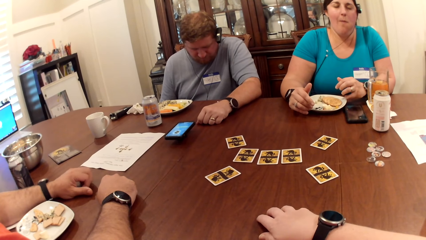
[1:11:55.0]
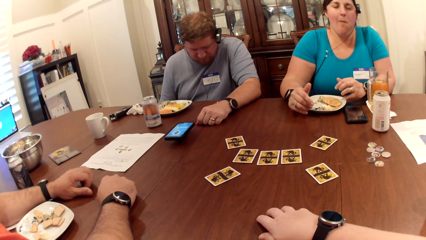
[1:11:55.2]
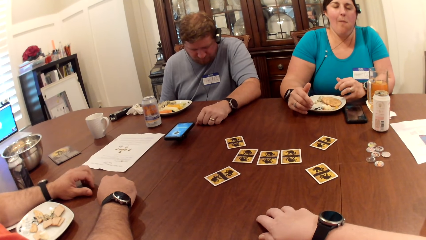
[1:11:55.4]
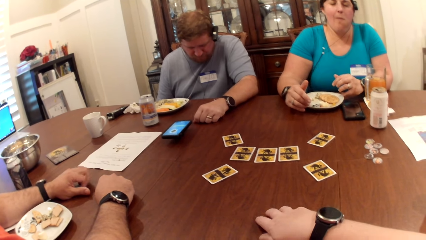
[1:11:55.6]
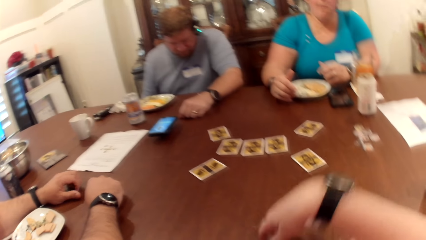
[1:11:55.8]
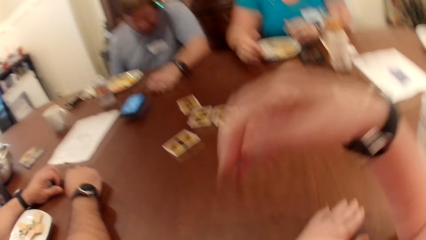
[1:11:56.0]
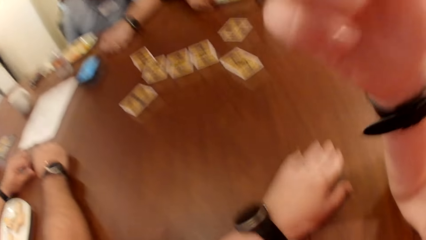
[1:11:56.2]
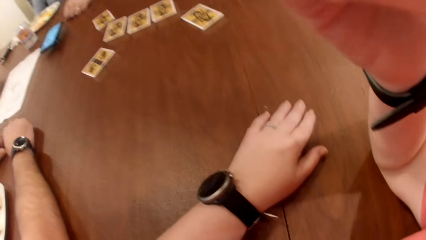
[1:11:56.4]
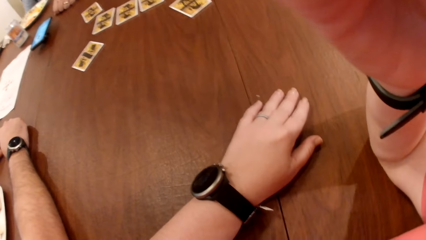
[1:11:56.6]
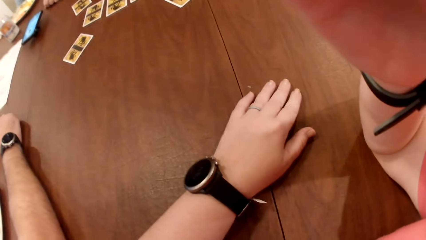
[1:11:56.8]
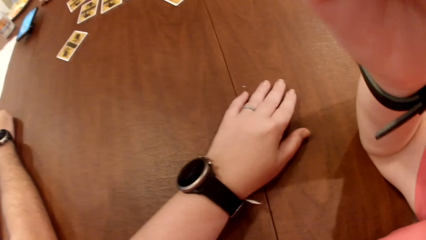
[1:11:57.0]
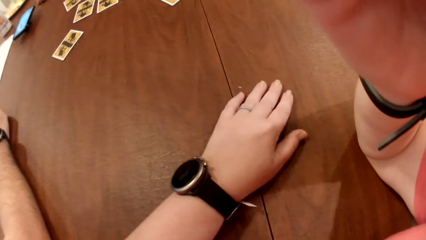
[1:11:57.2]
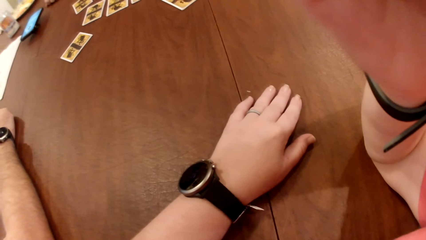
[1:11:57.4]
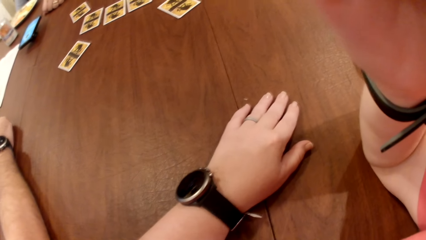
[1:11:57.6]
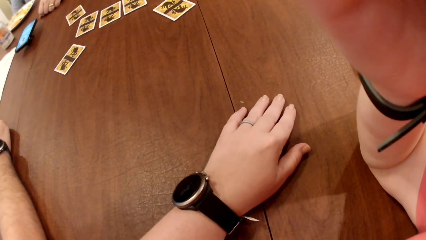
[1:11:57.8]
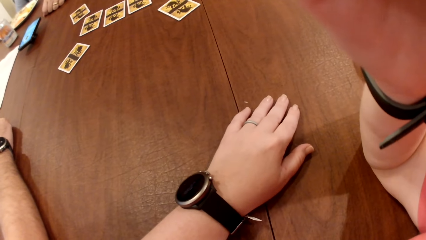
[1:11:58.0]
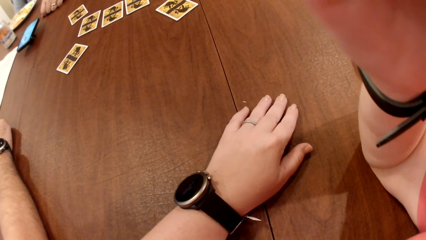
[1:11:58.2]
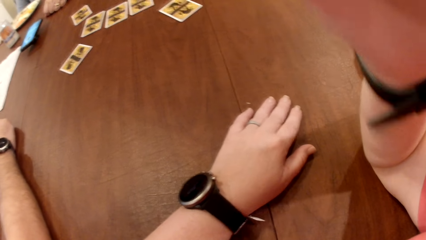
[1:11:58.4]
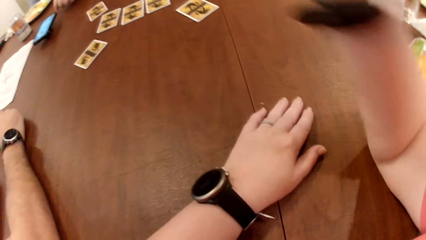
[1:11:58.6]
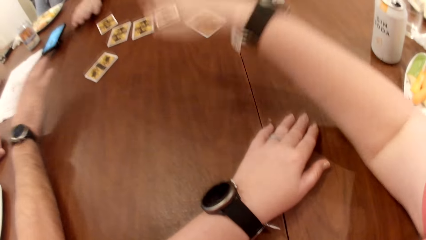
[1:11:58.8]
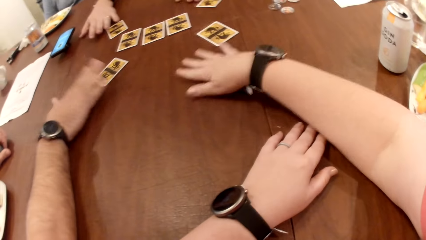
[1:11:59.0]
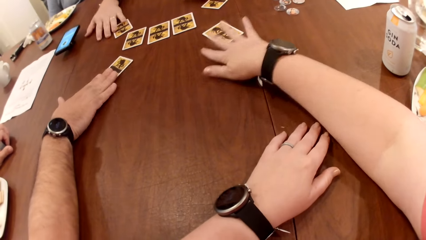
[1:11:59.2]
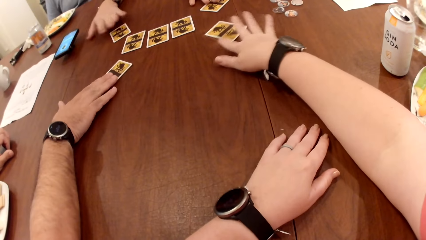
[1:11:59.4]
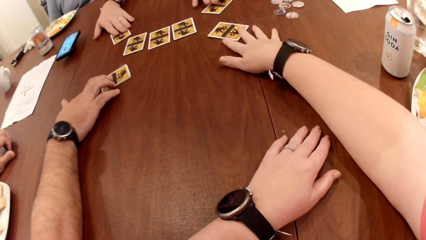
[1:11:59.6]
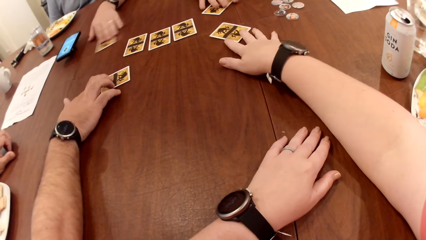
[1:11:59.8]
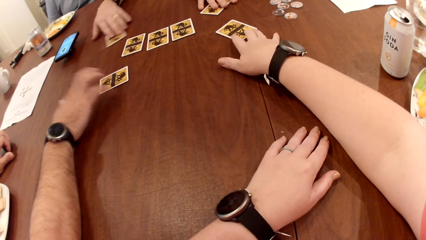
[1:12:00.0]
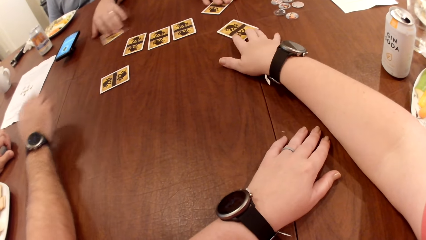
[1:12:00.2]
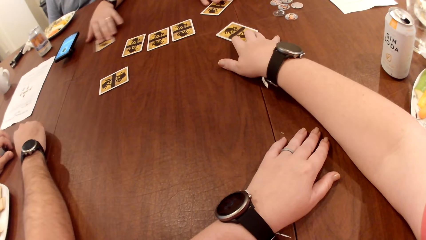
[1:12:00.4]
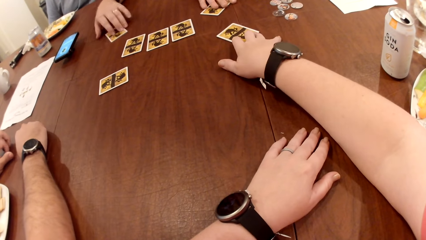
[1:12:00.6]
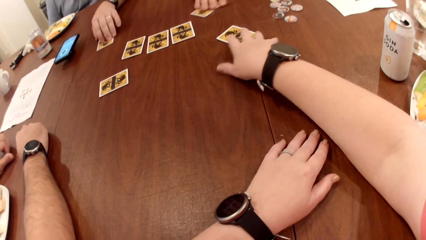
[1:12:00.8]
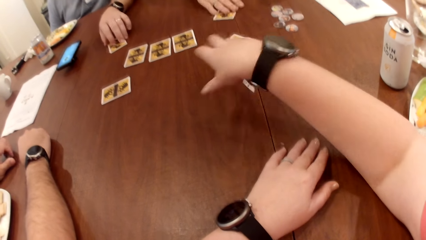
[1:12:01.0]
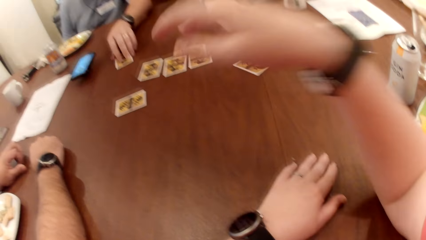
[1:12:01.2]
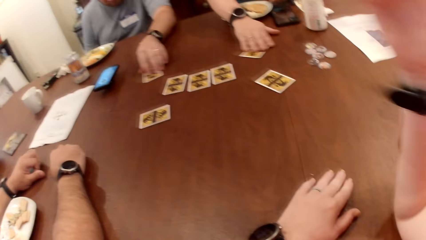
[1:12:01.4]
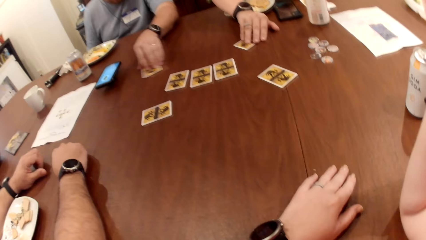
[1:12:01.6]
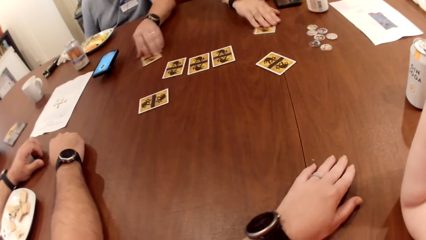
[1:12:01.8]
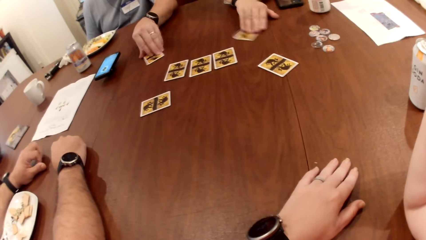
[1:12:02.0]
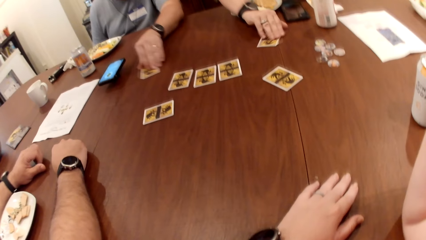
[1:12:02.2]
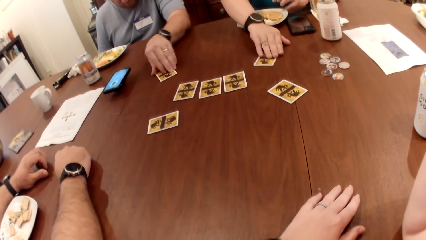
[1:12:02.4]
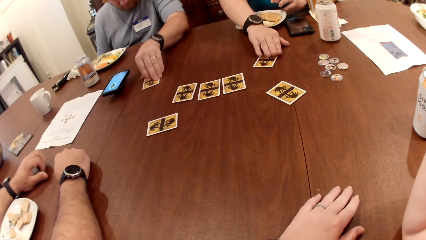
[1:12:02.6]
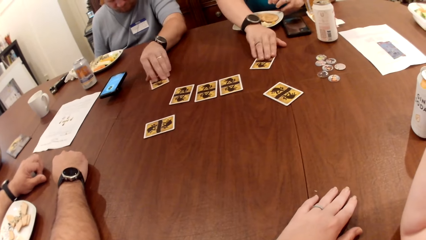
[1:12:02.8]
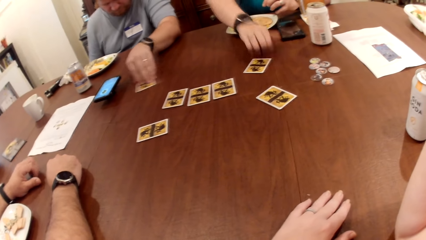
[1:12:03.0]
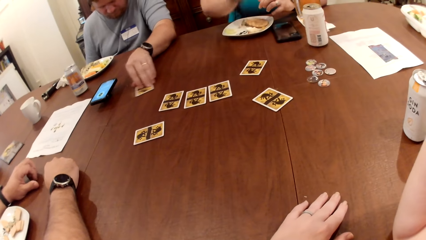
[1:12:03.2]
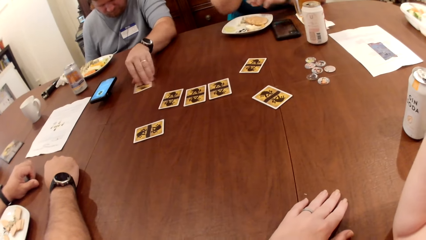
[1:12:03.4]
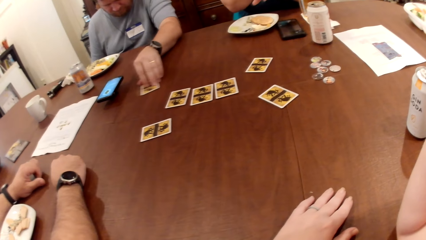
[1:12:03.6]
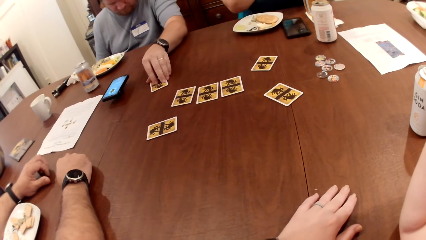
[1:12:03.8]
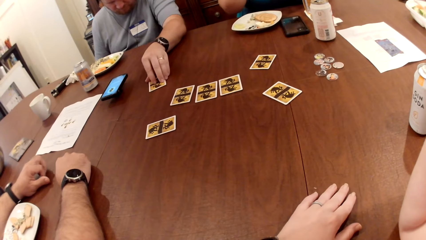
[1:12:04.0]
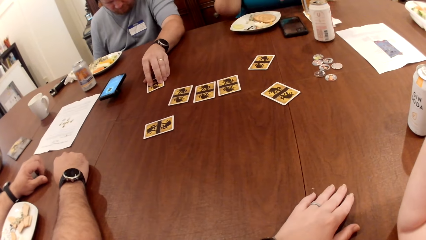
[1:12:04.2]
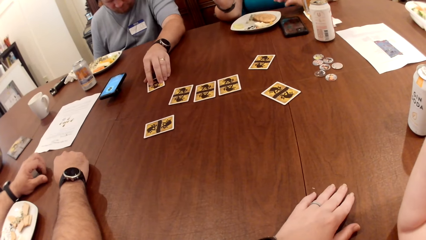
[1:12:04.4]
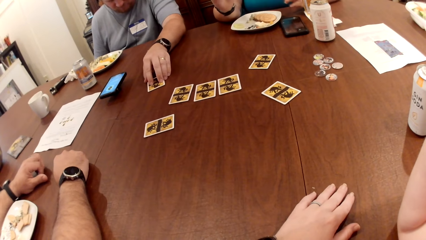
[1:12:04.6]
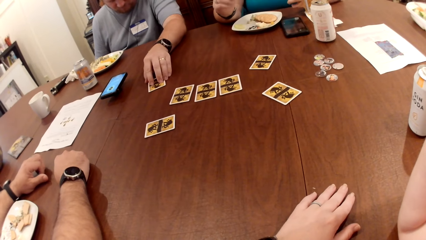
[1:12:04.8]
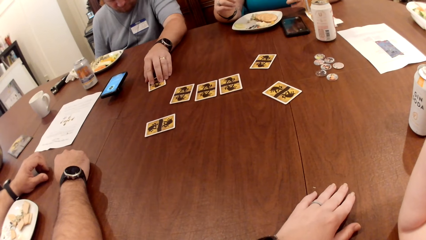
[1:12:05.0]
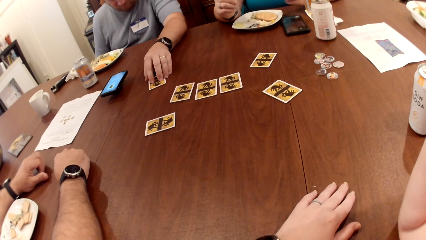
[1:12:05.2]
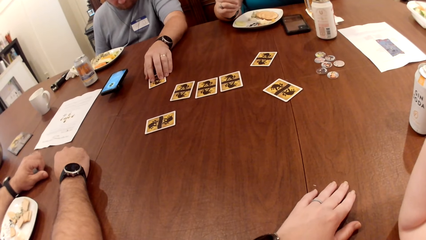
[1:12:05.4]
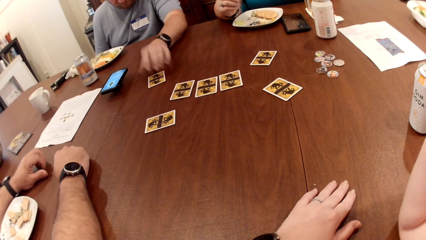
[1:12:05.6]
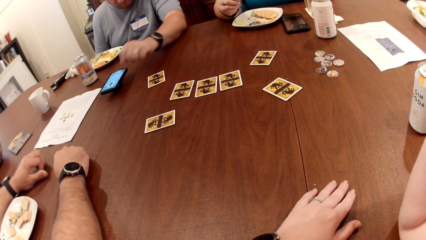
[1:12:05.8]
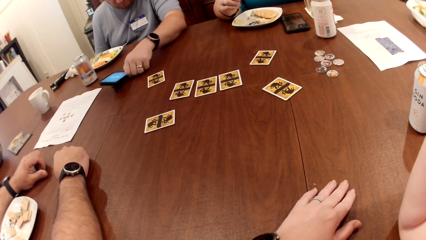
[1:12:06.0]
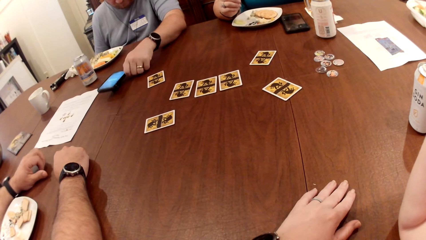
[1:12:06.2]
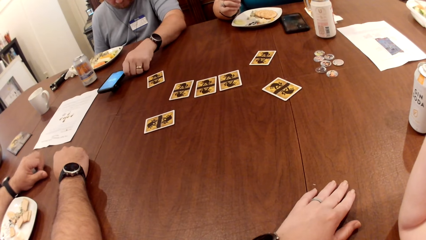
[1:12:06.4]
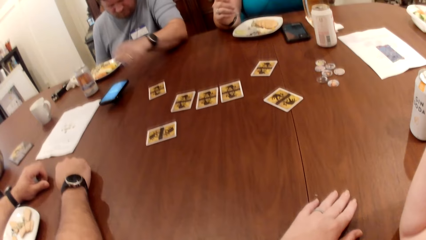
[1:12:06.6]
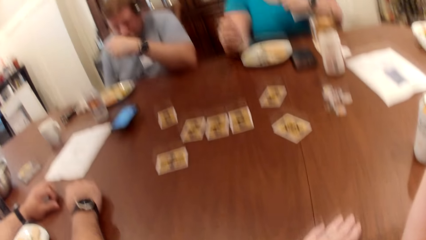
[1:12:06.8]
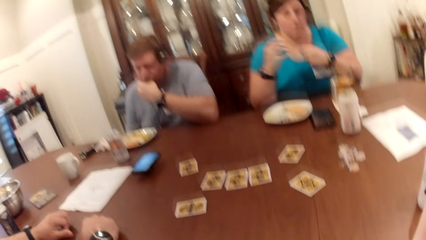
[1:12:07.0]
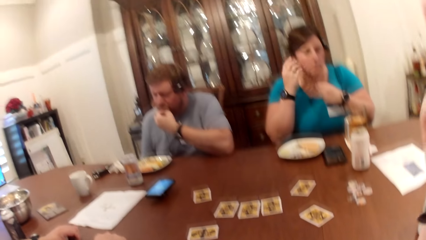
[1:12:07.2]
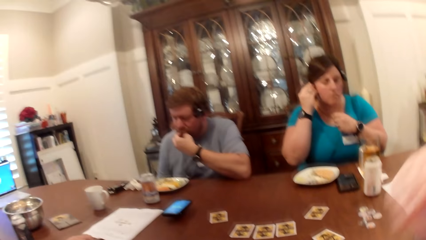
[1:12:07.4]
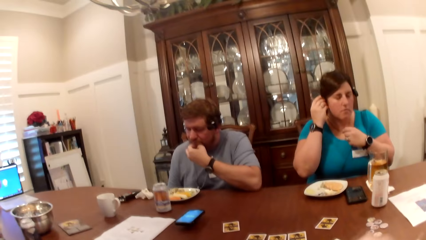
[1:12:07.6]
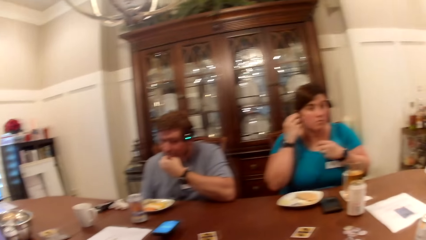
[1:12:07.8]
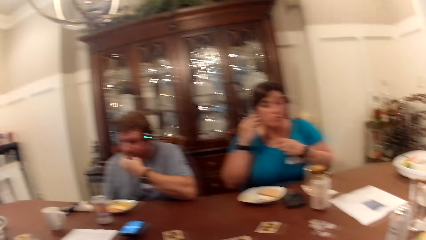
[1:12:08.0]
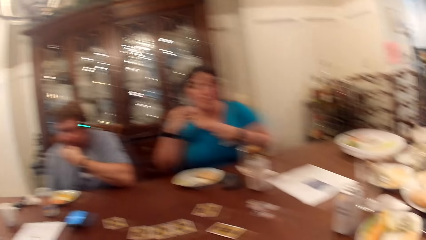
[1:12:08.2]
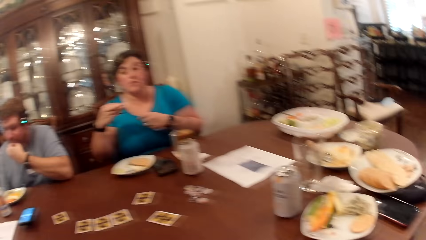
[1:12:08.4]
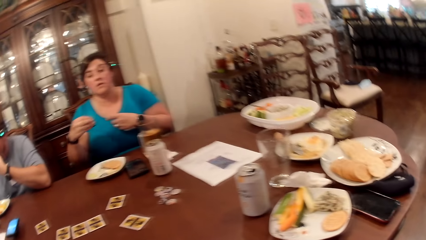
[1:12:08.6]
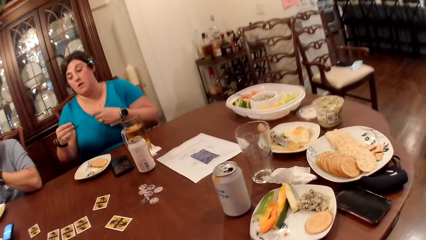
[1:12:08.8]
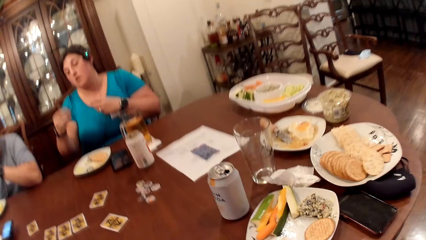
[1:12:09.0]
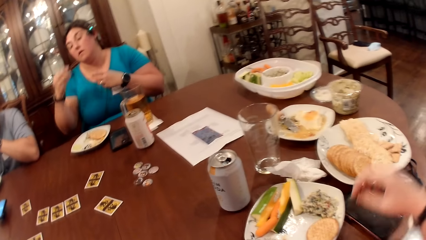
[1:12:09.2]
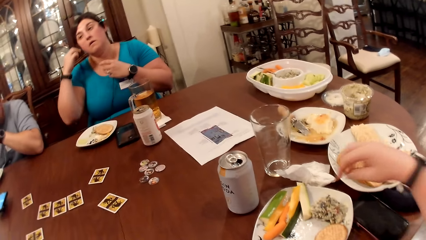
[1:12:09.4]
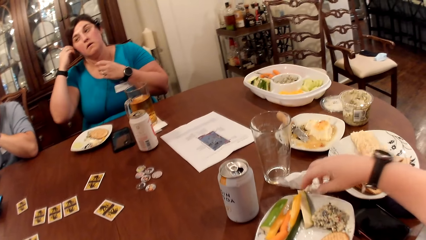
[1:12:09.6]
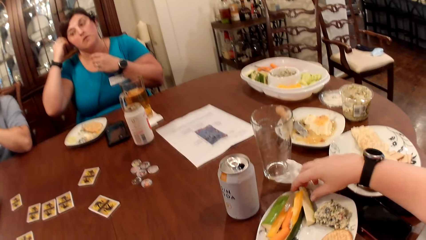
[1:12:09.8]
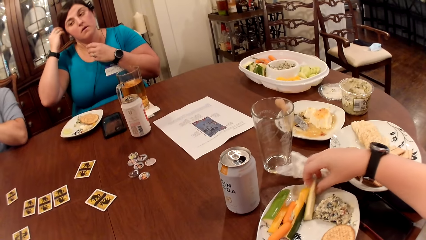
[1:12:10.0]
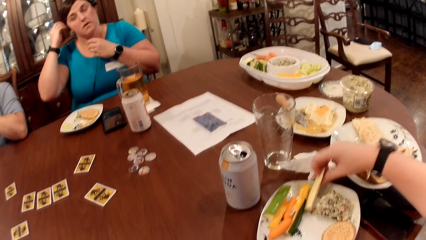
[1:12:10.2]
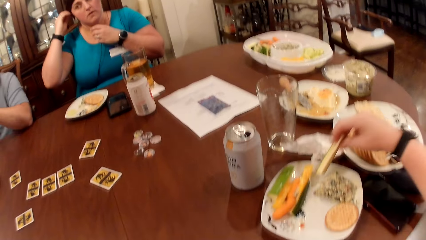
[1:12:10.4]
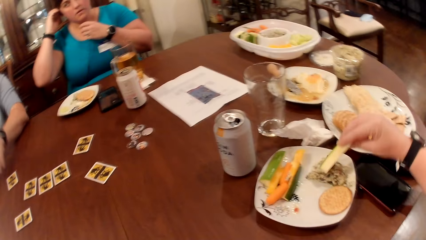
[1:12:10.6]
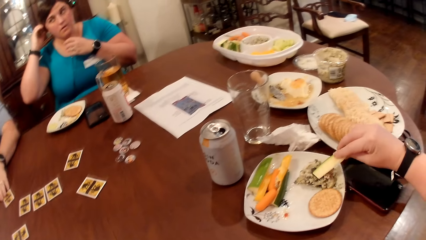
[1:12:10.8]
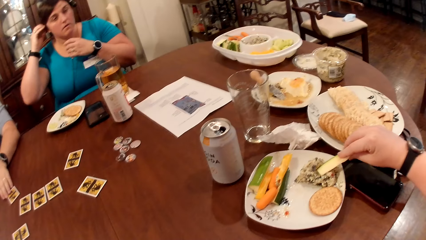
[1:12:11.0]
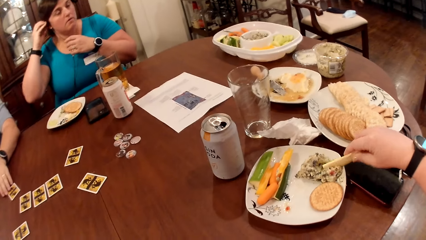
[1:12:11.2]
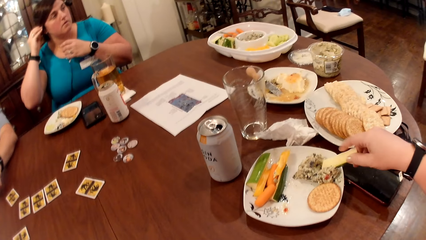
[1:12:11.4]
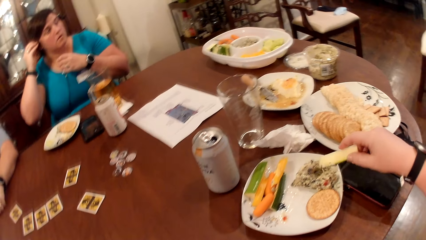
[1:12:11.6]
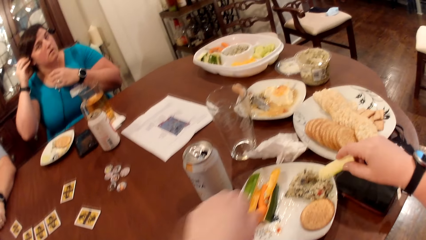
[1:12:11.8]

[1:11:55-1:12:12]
The camera wearer touches her face with her right hand. She lifts up her hand. A man moves a card on the table with his right hand. The camera wearer moves a card on the table with her right hand. Another man moves a card on the table with his left hand. The camera wearer takes the play card. A woman moves a card on the table with her right hand. The camera wearer moves her hand. A man rotates the play card. The second man touches his face with his left hand. The woman removes the earphone in her right ear with her right hand. She places the earphone in her right hand into her right ear. The camera wearer picks a slice of cucumber from the plate on the table with her right hand.
